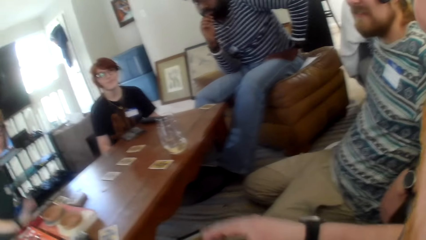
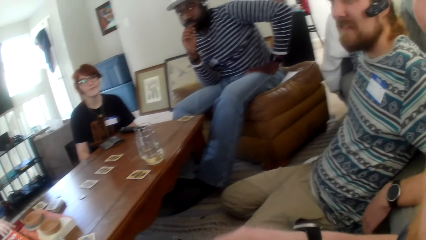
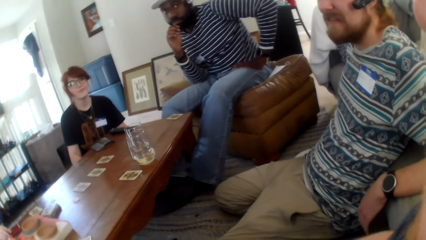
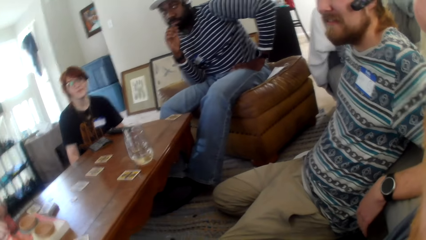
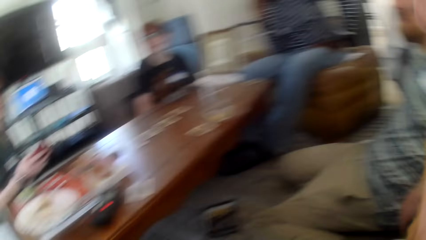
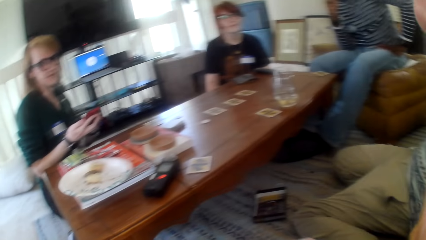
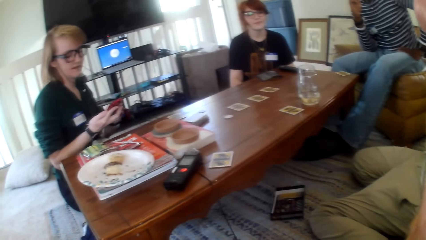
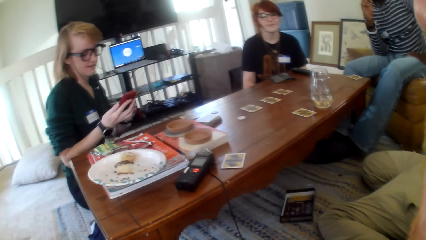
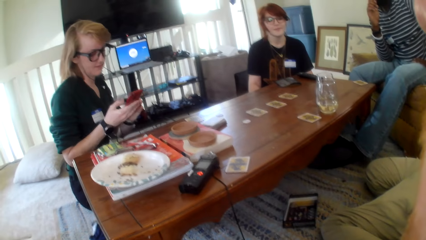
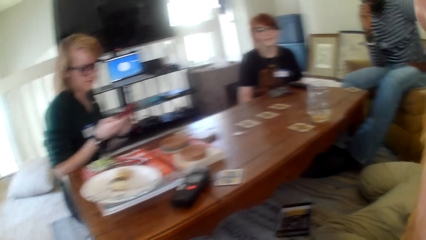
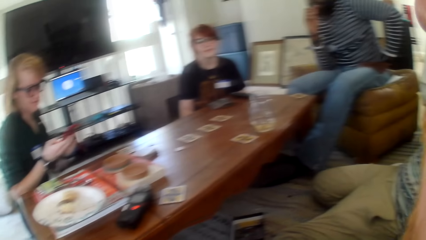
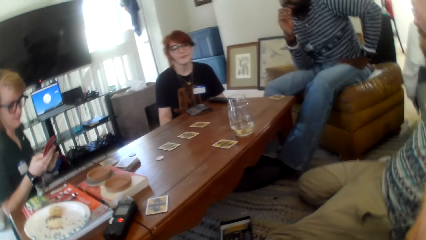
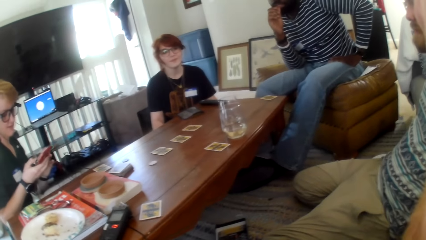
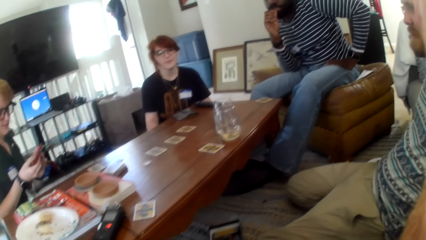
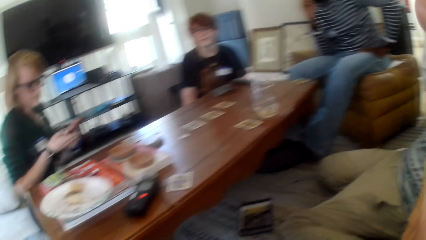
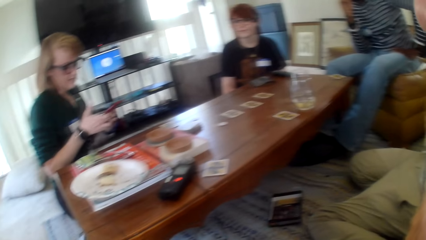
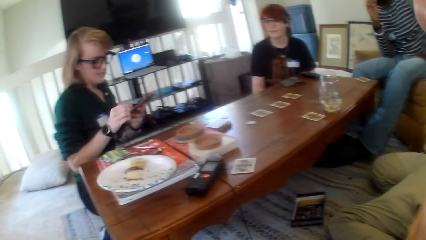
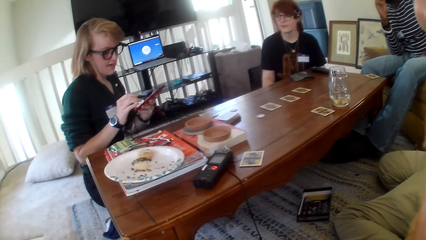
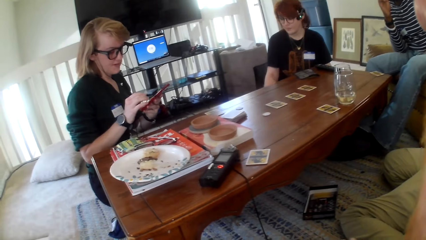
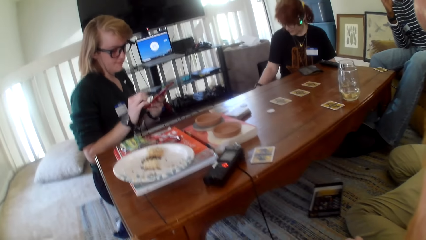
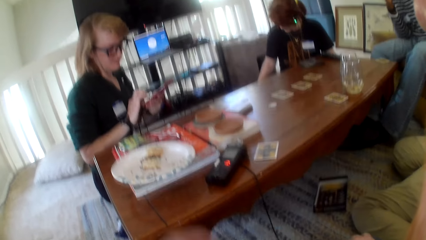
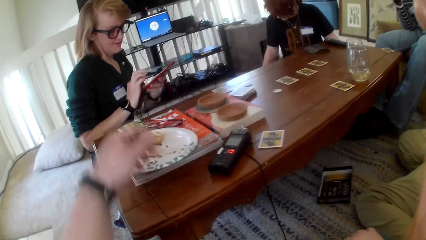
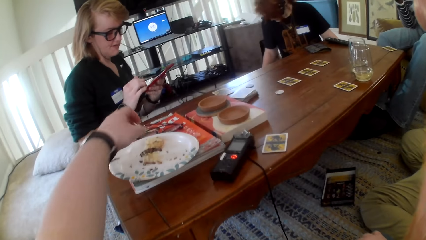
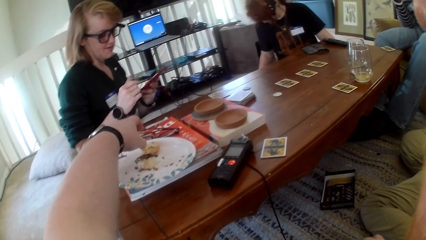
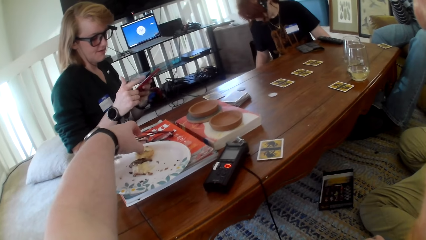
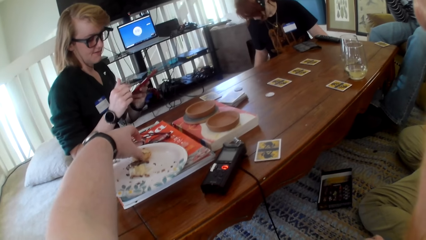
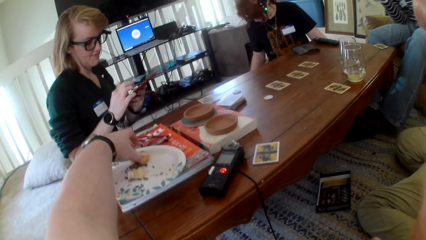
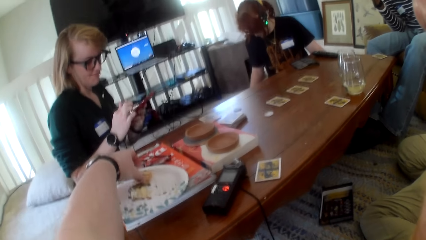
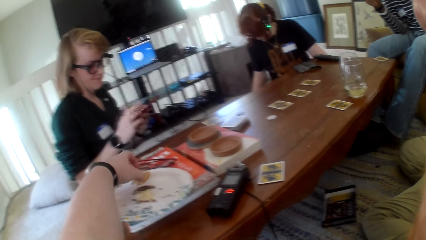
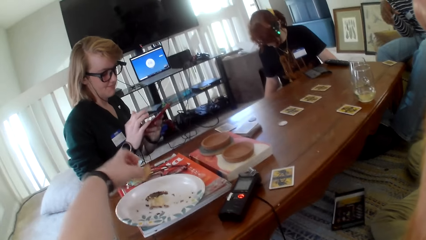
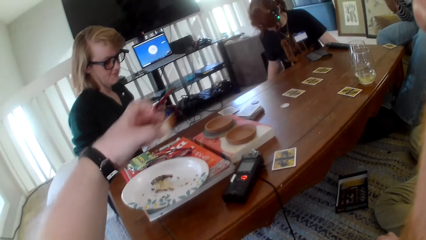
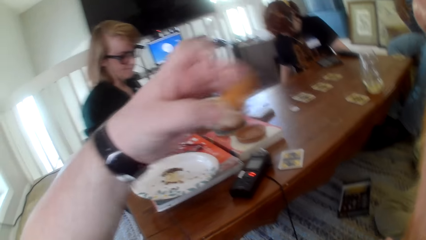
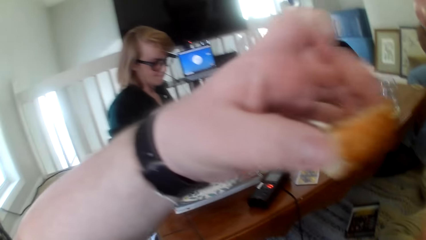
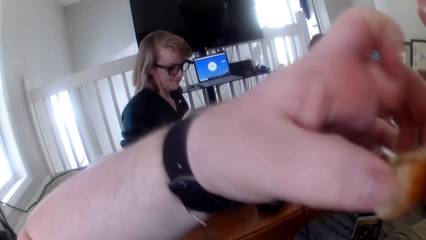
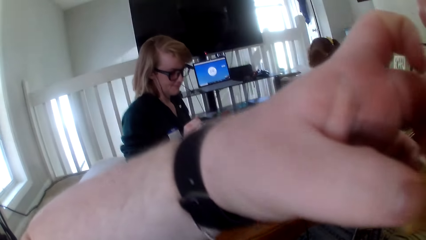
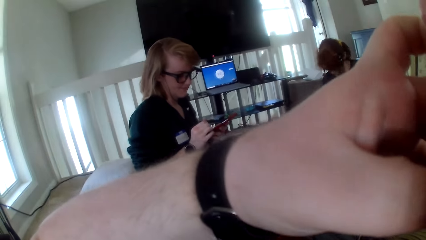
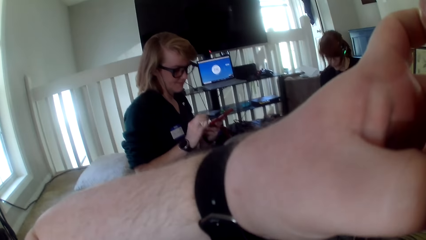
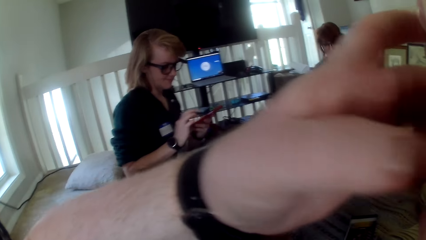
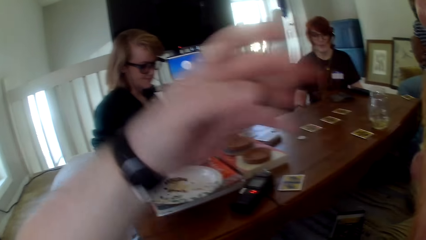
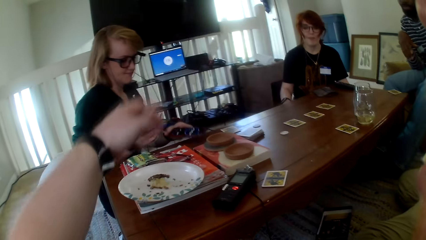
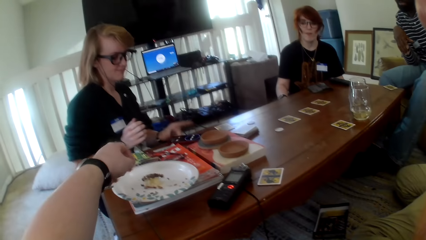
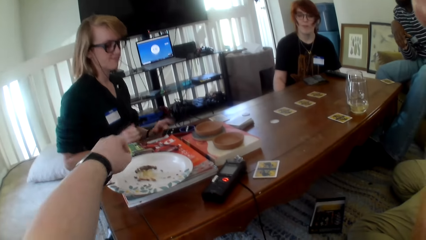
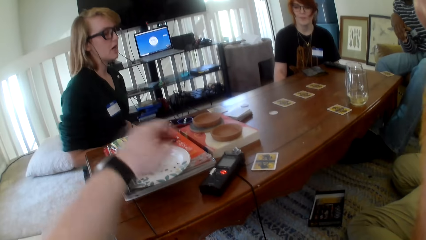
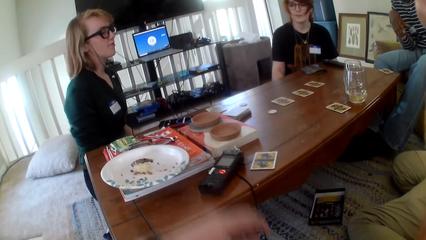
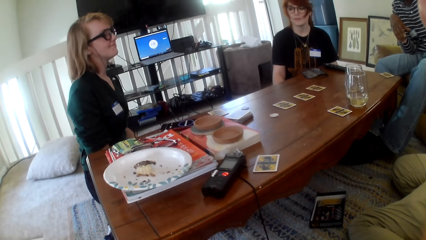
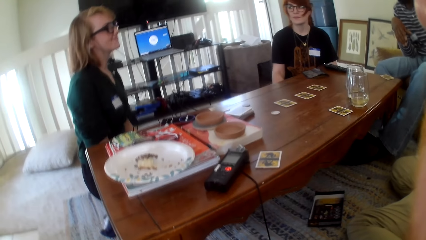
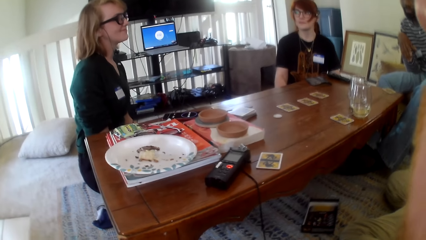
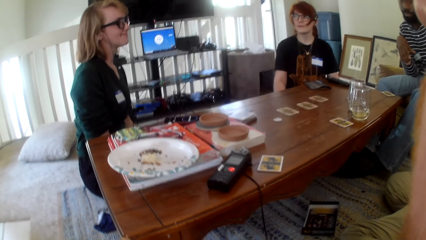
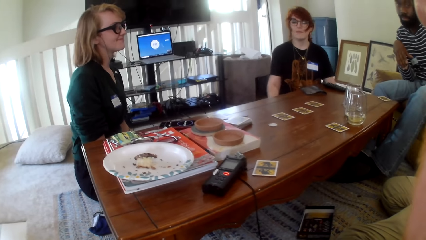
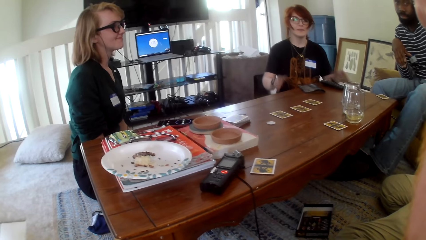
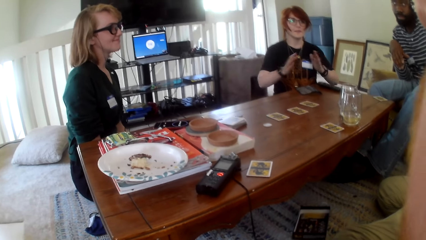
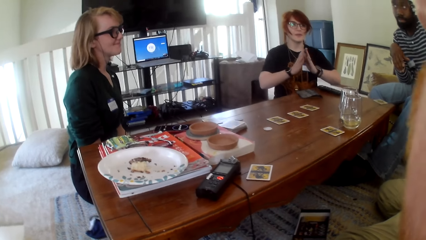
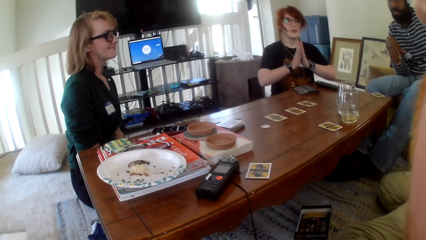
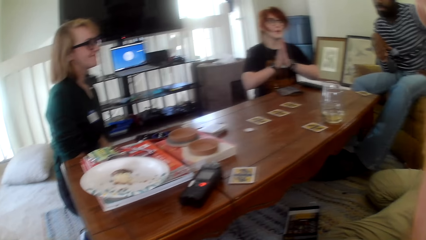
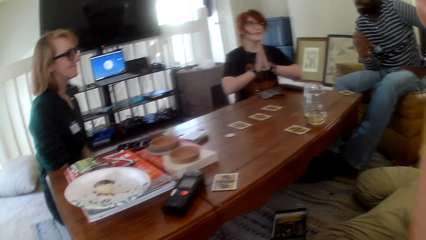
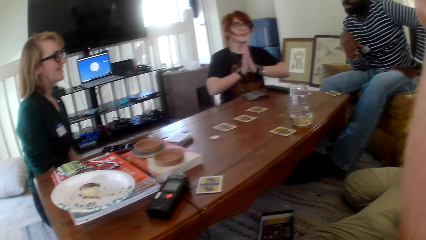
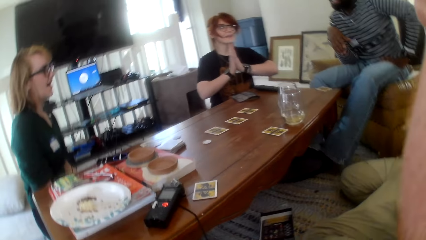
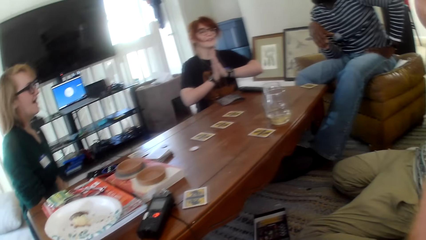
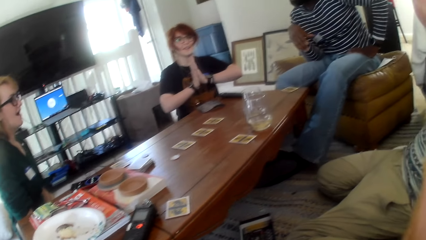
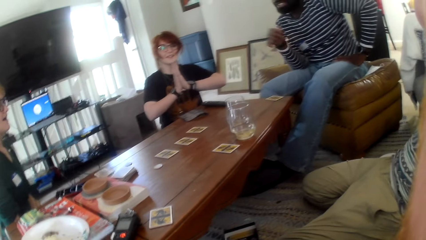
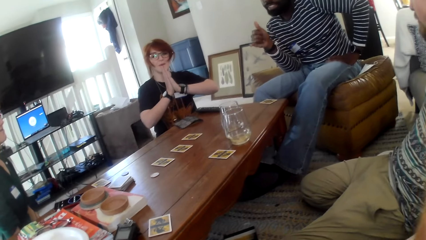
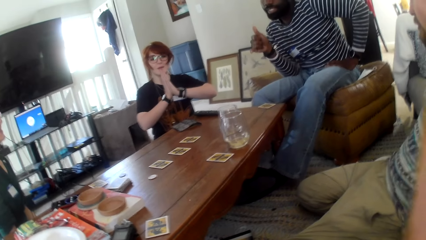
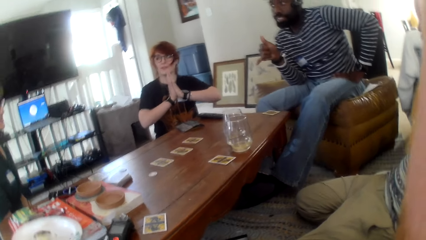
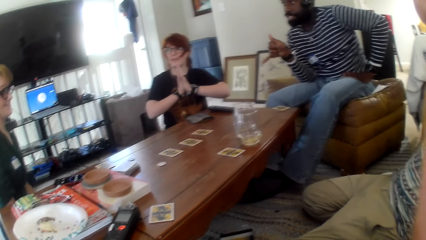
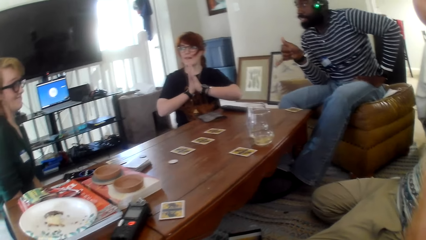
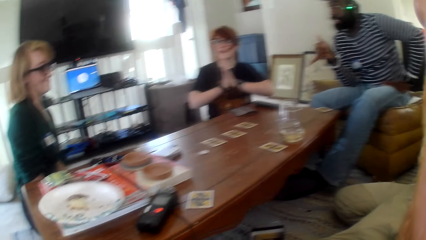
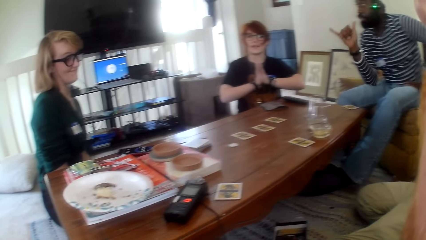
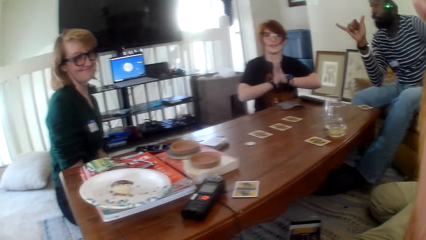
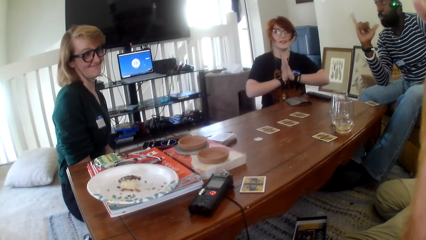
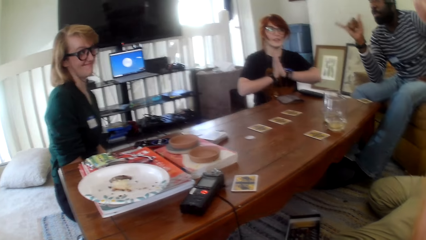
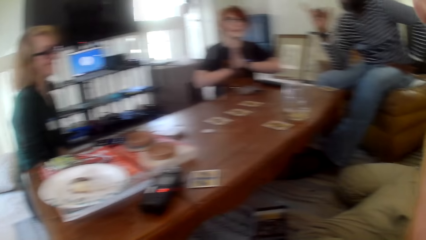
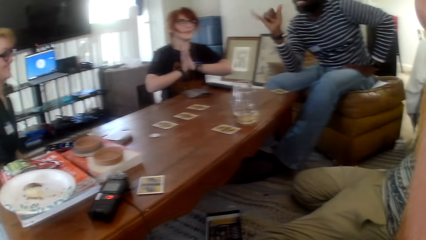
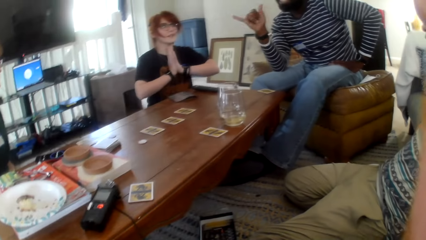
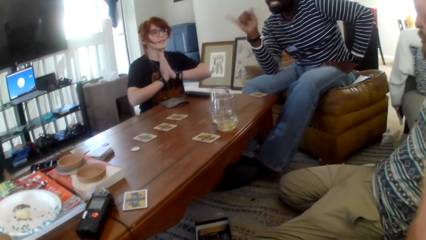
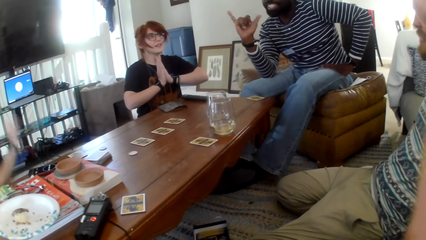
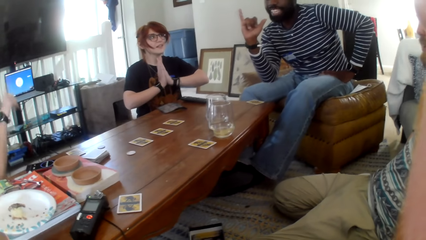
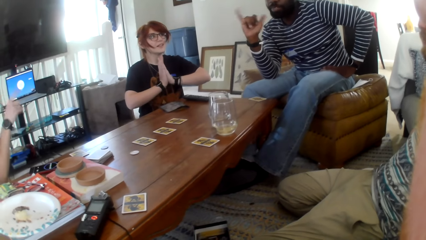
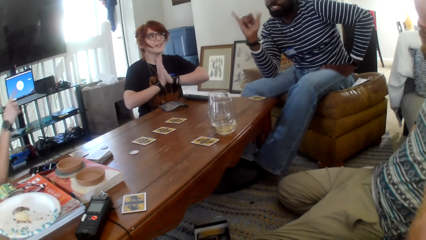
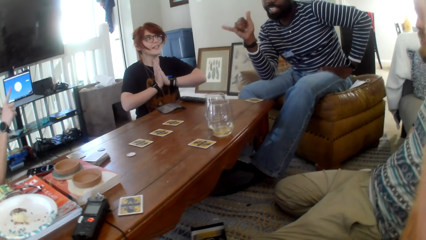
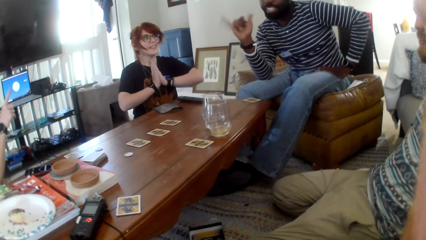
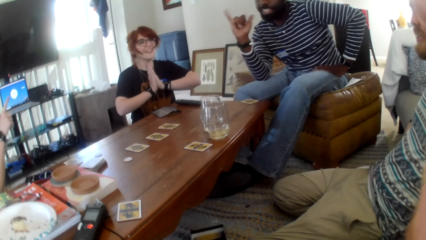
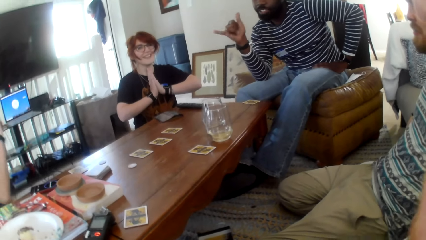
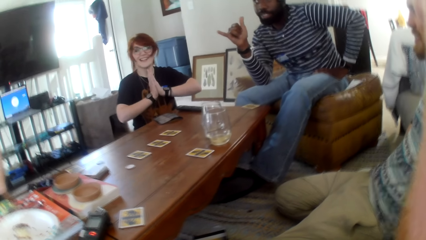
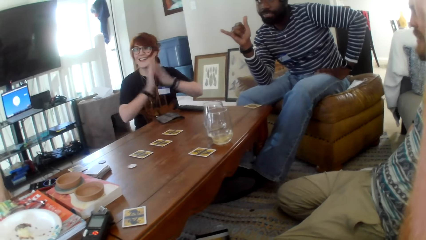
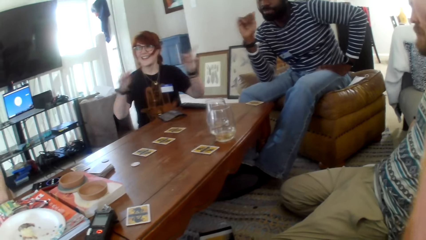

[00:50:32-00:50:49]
A person checks the phone. The camera wearer picks up a snack on the plate. They eat the snack. Another person puts hands together. A third person points at cards.
